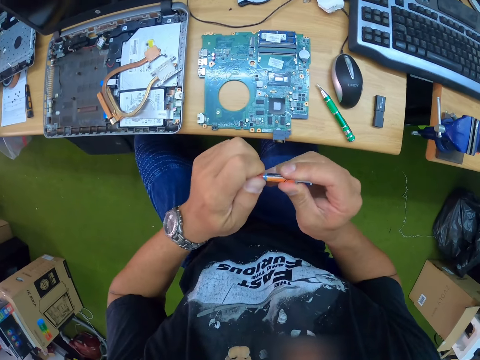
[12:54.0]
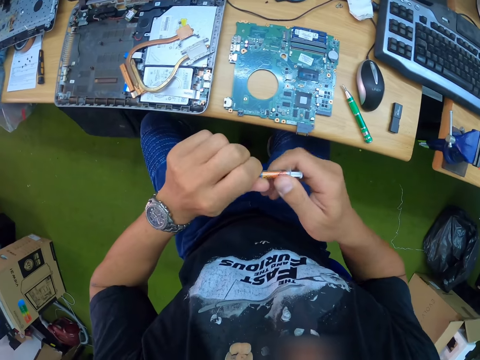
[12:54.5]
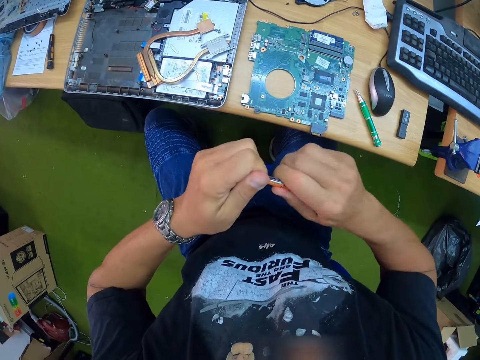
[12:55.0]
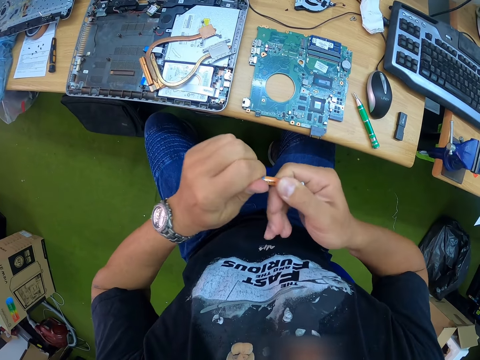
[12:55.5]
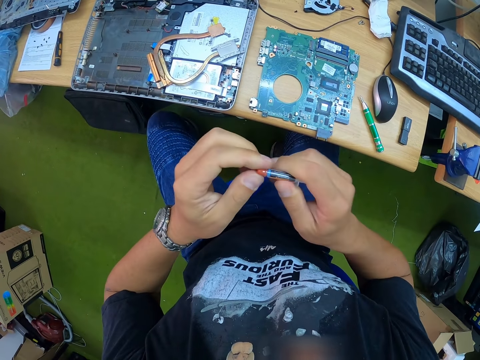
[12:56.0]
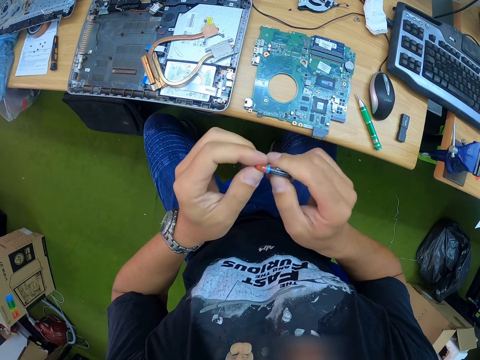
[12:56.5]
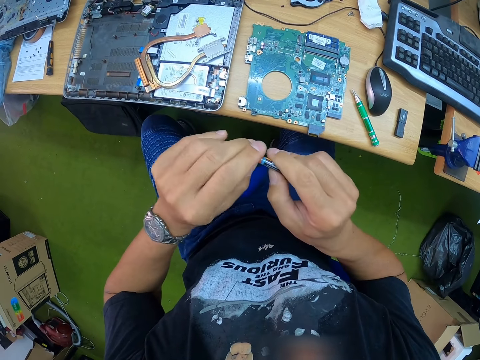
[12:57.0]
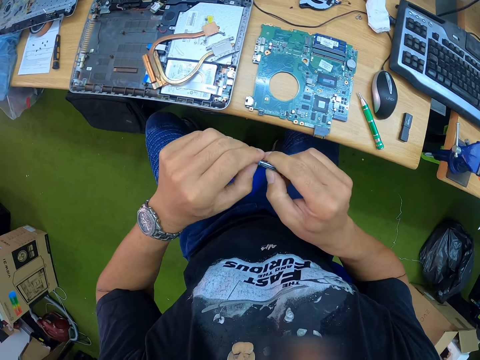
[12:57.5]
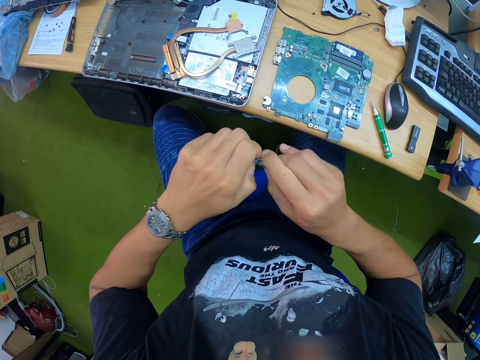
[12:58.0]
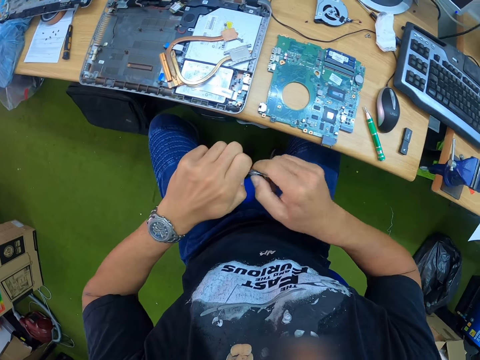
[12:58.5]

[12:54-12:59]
The camera wearer opens something.

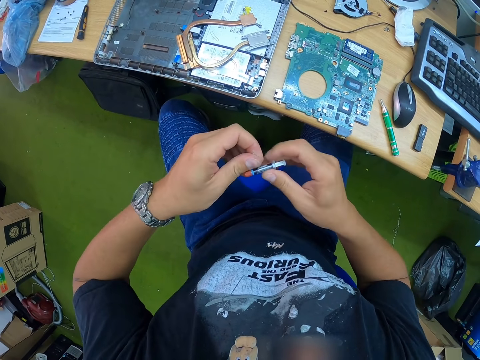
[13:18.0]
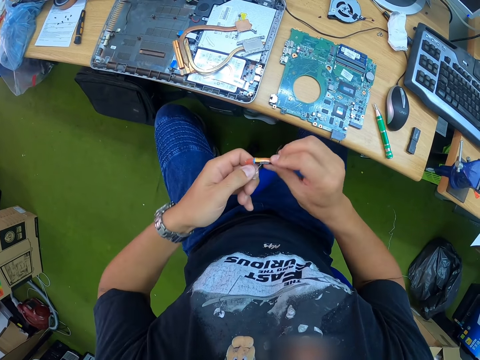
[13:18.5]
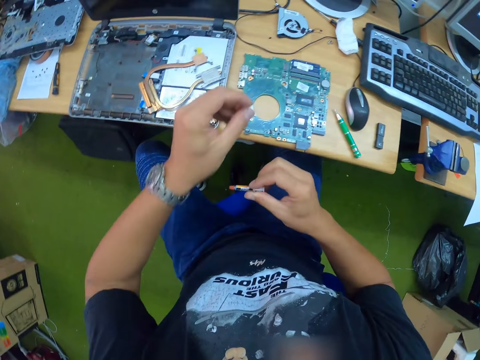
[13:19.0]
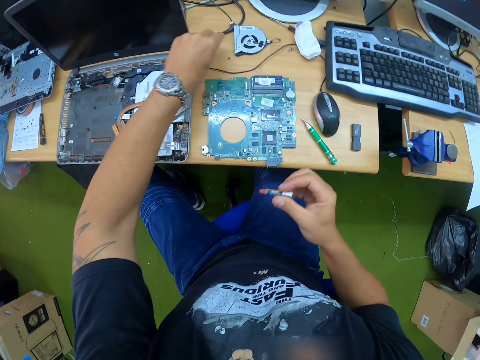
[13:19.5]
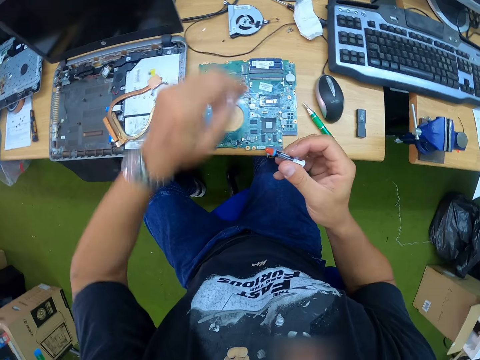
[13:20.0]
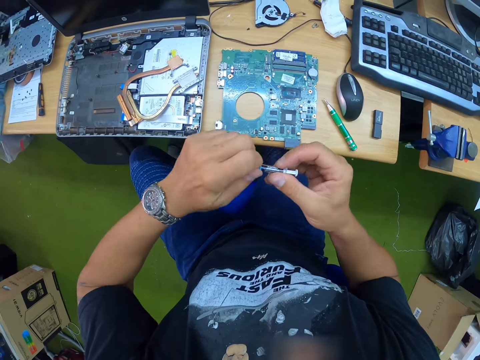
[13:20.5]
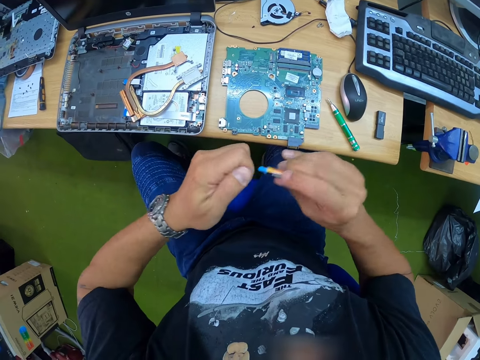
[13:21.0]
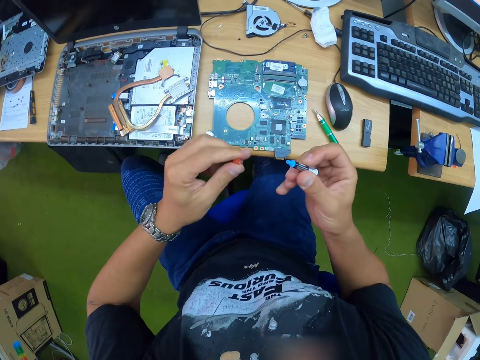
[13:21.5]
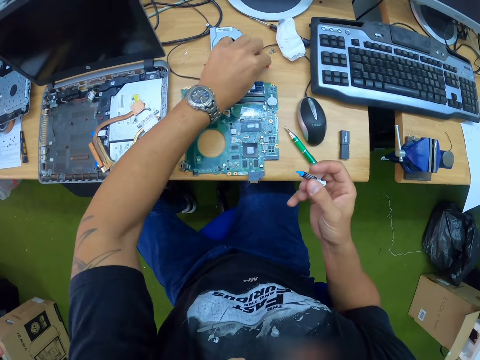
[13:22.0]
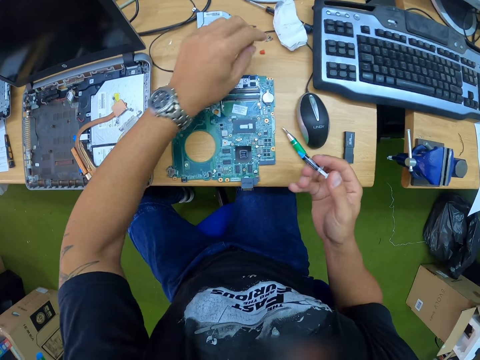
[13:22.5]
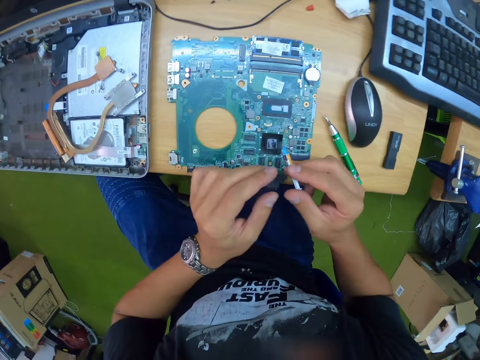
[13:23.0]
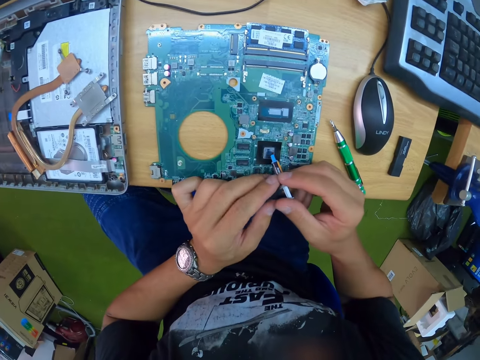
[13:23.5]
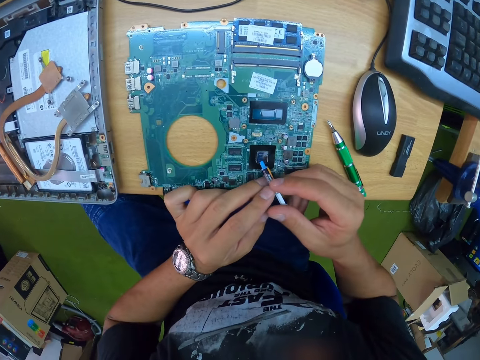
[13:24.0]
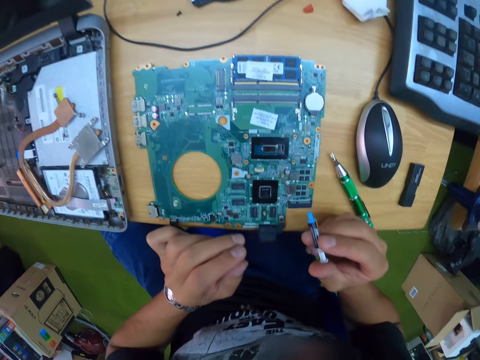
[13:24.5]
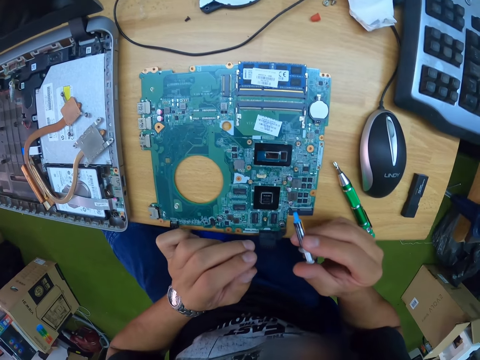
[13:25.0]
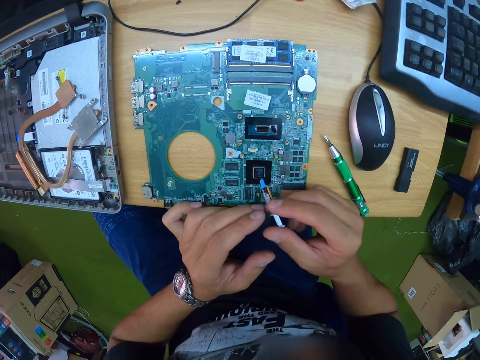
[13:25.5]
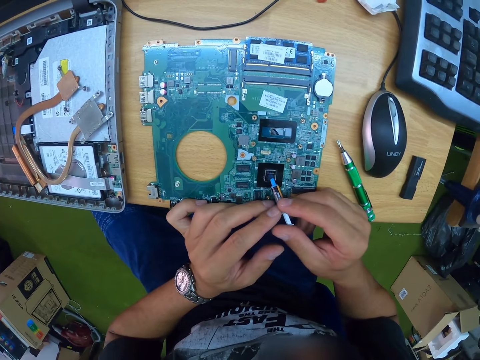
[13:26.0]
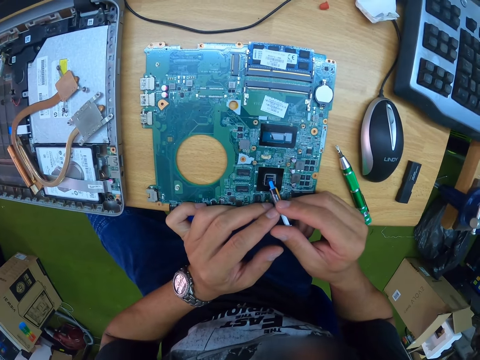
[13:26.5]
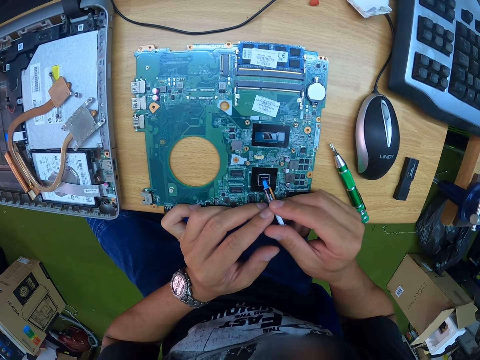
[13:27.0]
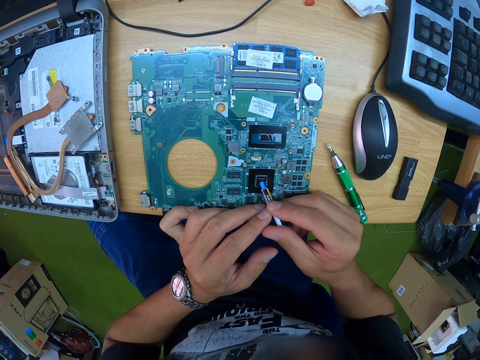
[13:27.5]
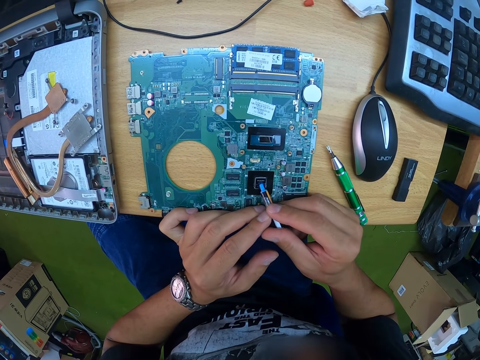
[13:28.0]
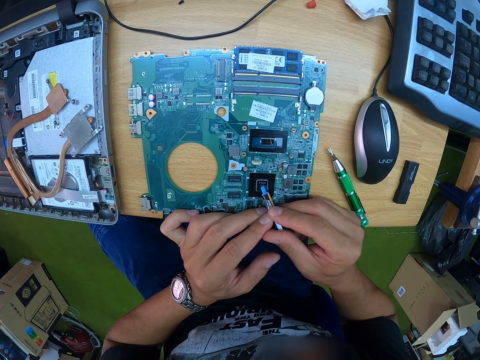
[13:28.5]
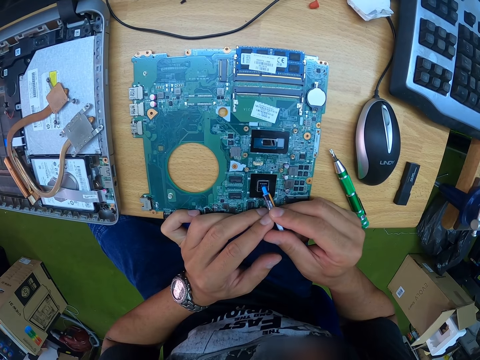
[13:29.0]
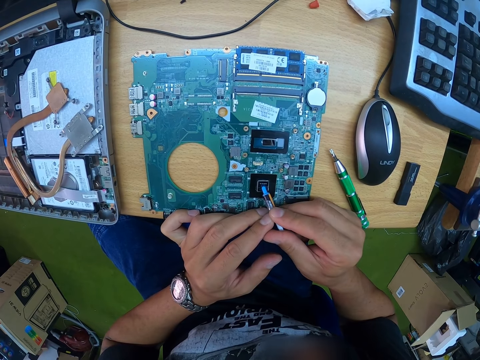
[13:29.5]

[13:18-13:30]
The camera wearer drops the paper seal on a desk with his left hand. He opens the thermal paste with his left hand. He drops the cover of the thermal paste on the desk with his left hand. He places something on the mainboard.

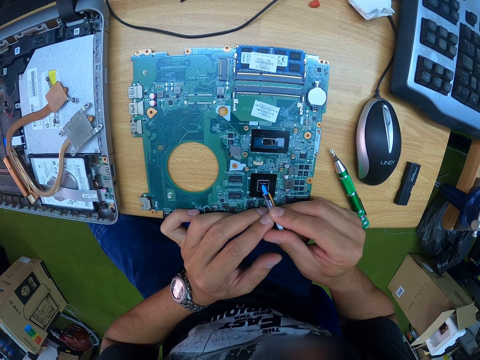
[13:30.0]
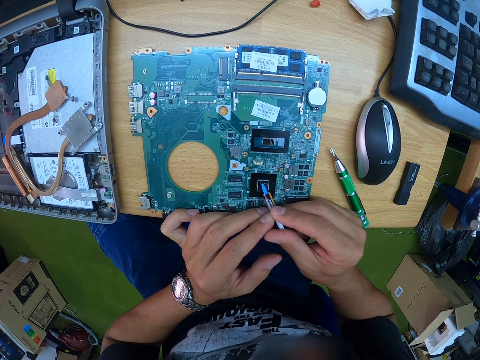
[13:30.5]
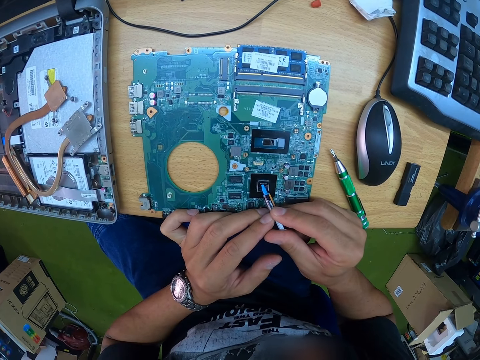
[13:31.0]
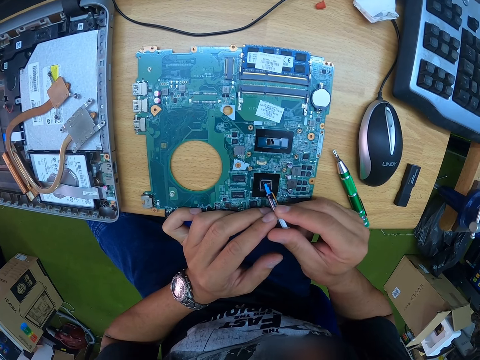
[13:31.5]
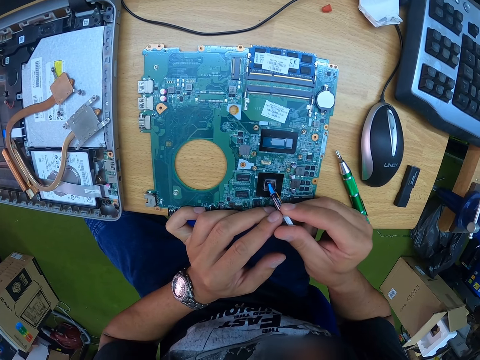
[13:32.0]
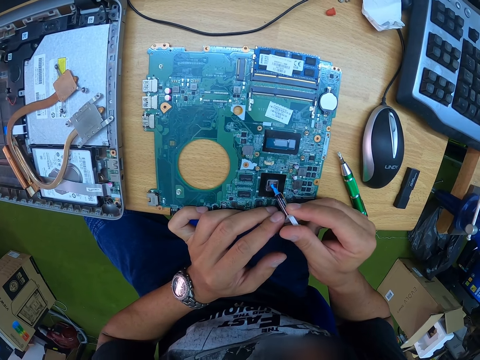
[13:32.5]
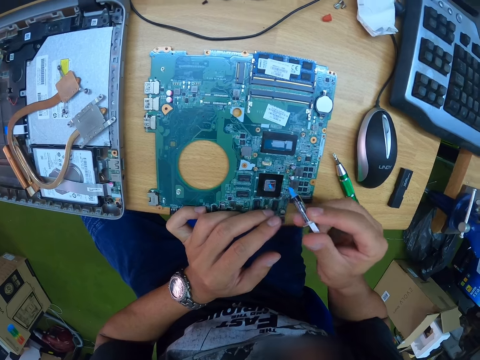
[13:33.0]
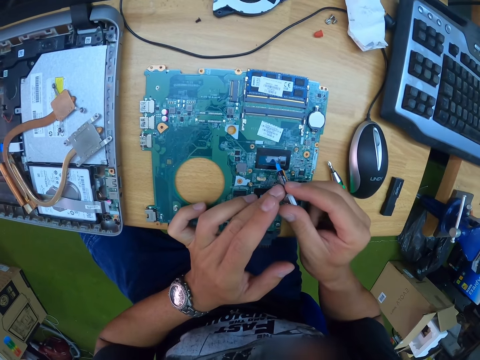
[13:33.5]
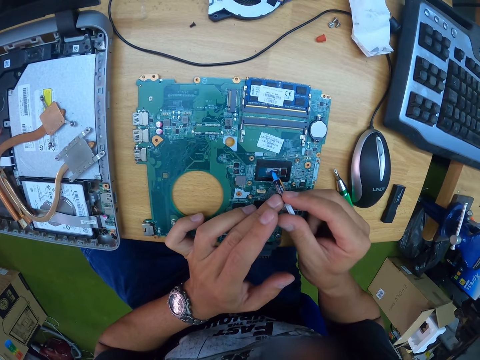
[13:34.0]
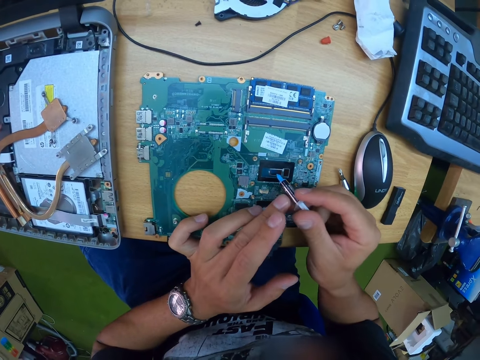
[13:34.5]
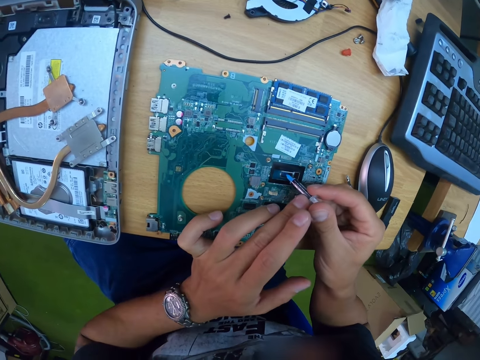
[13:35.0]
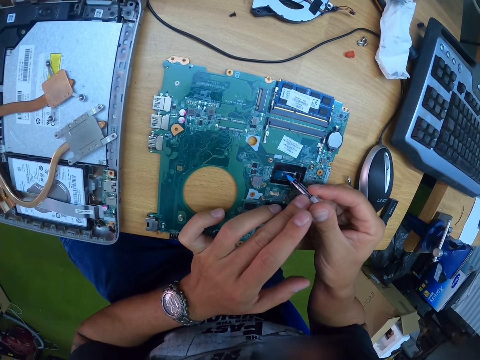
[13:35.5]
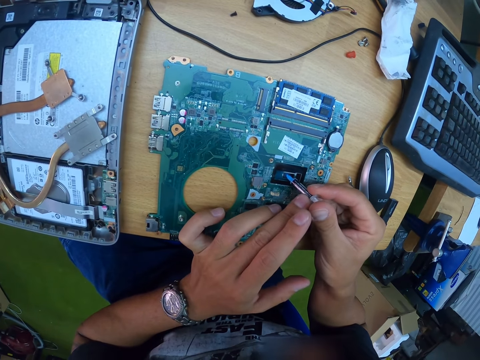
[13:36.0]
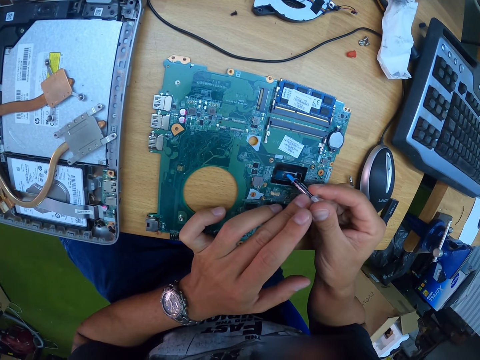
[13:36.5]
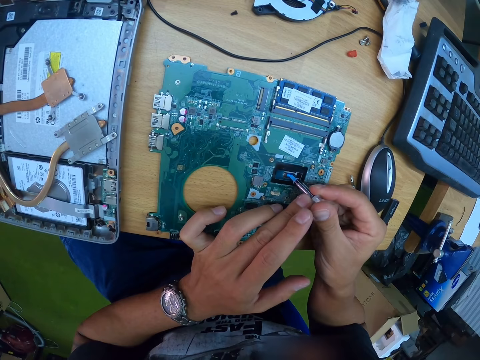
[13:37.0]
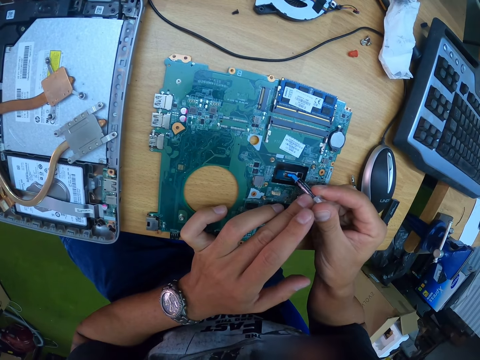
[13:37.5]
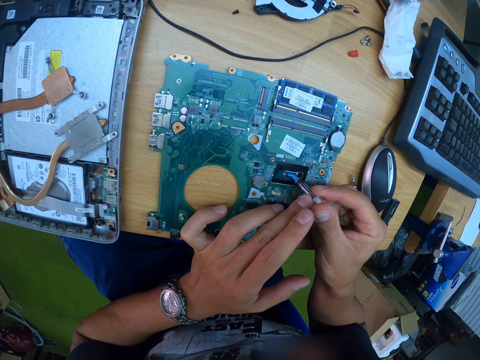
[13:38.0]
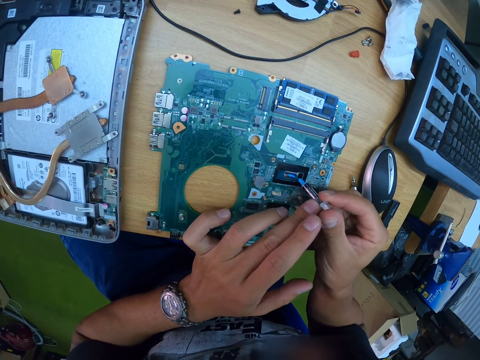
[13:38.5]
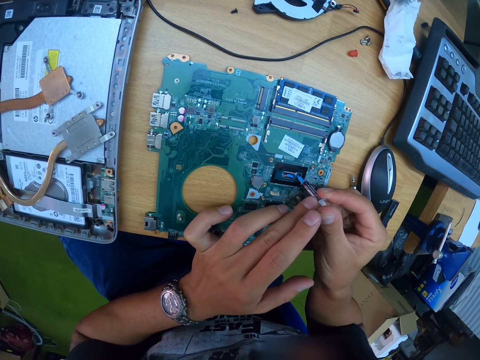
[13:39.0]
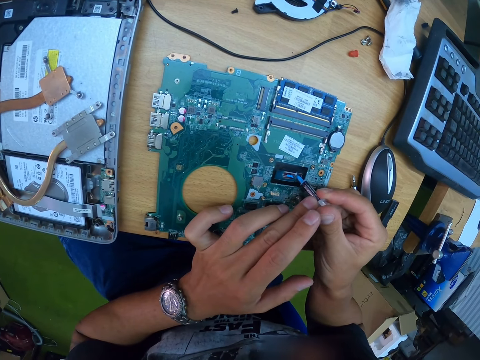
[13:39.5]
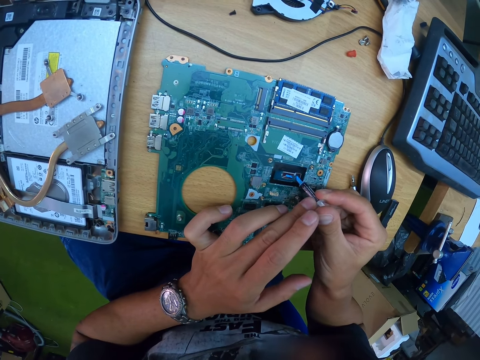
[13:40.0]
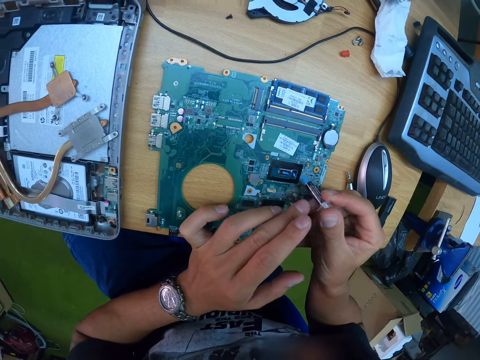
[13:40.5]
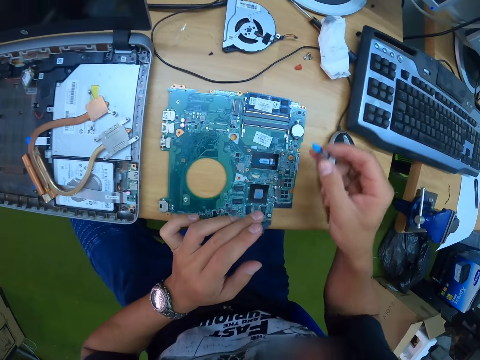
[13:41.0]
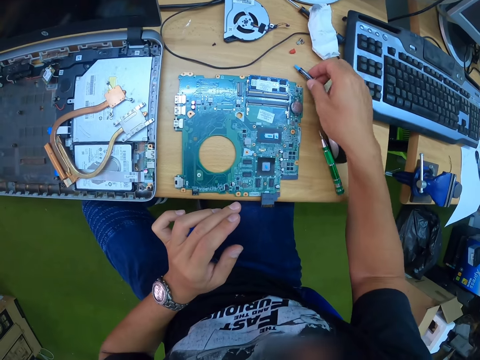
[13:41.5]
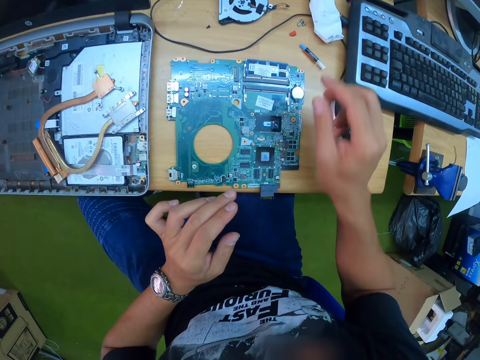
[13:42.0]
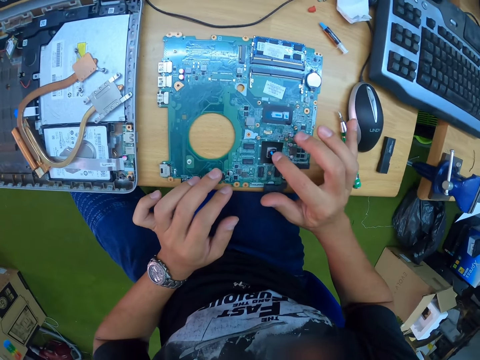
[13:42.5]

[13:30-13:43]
The camera wearer applies the thermal paste on a south bridge on a motherboard with both hands. He applies the thermal paste again. He drops the thermal paste on the desk with his right hand.
